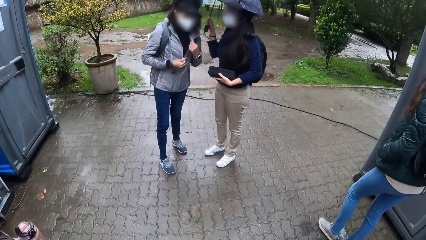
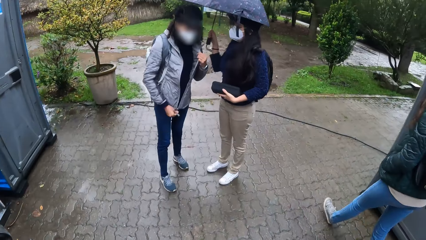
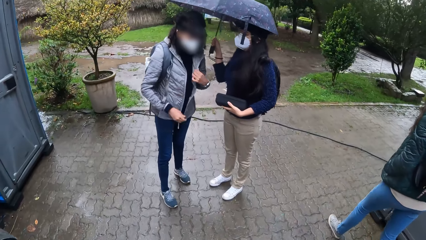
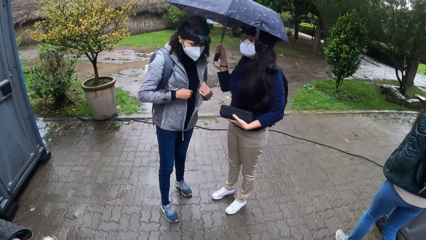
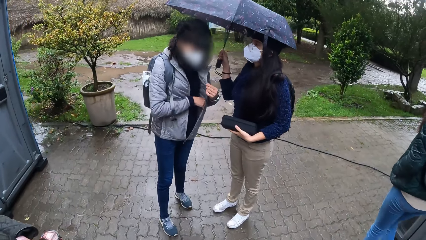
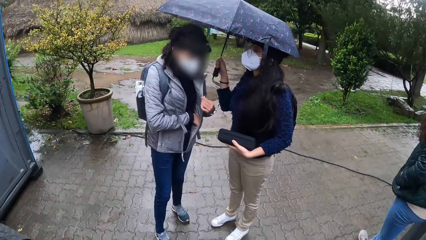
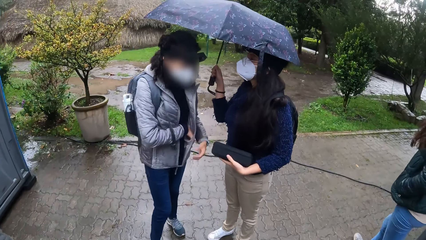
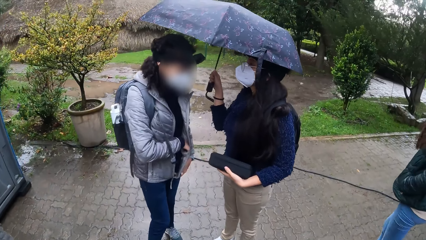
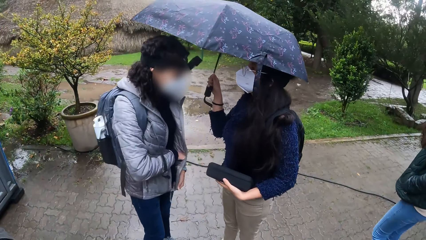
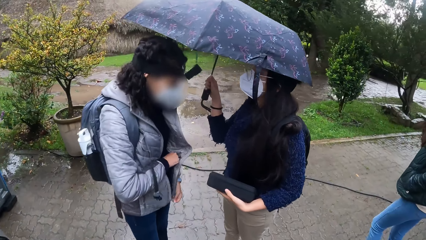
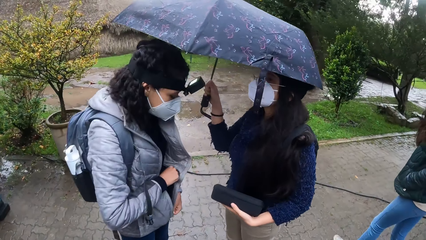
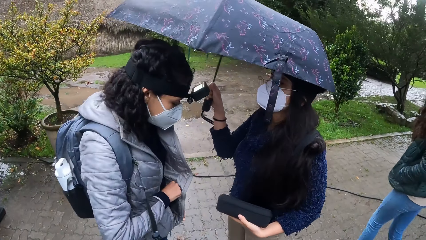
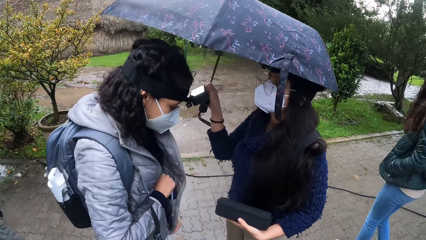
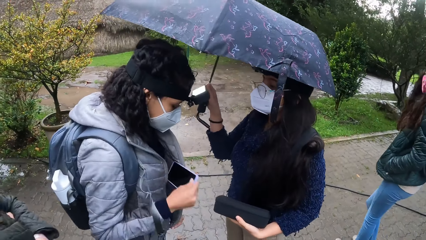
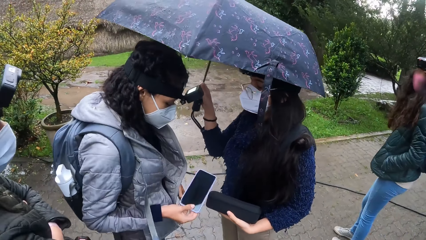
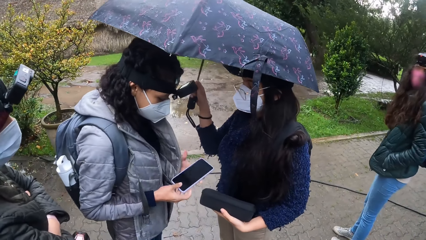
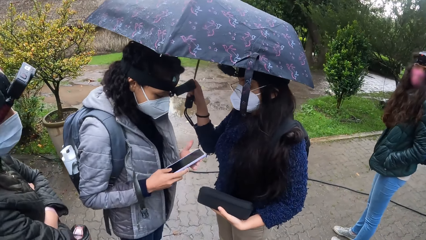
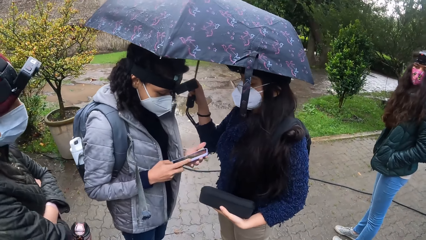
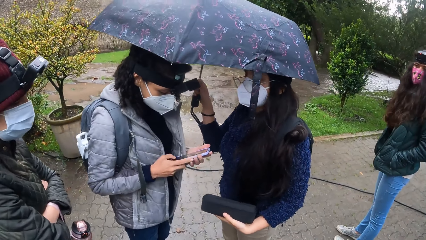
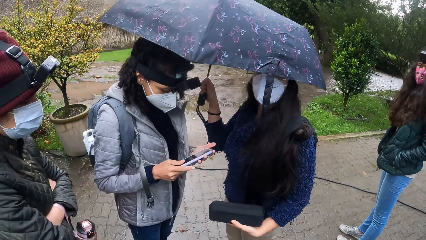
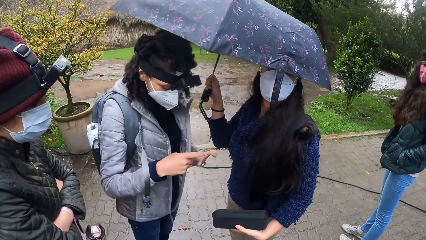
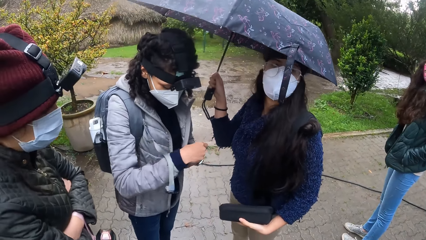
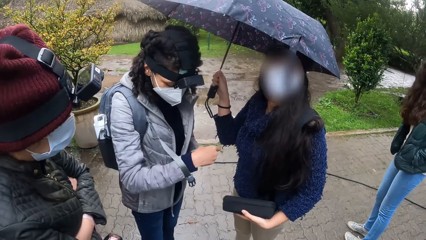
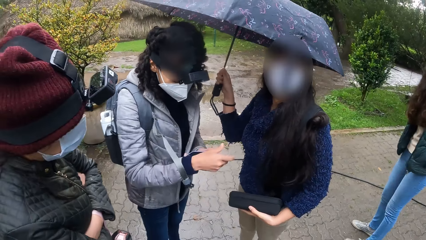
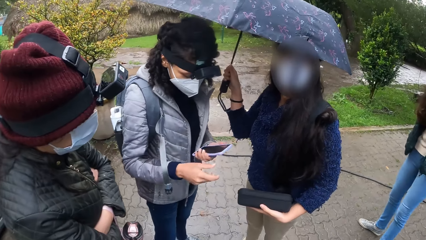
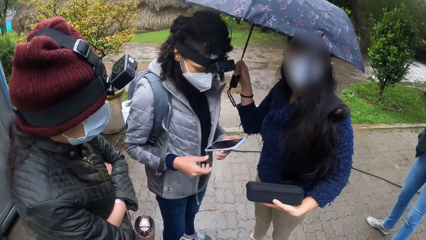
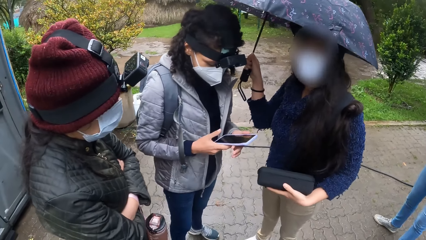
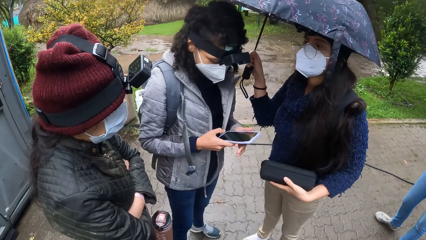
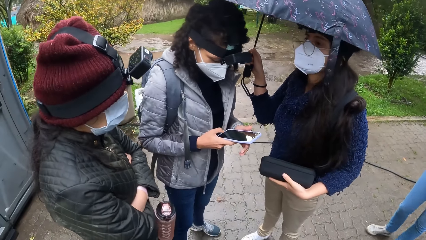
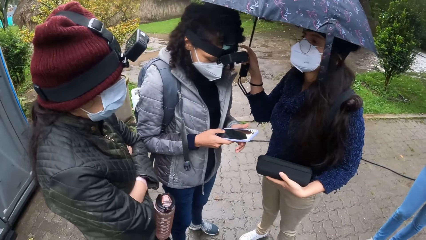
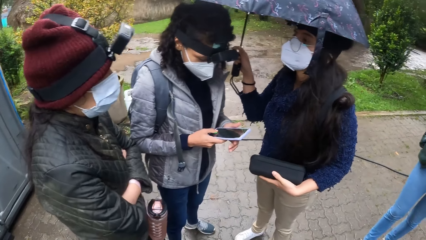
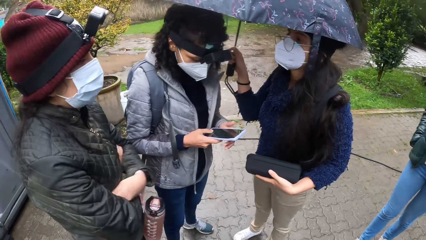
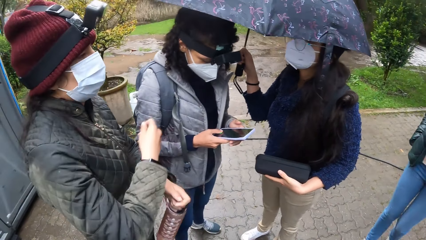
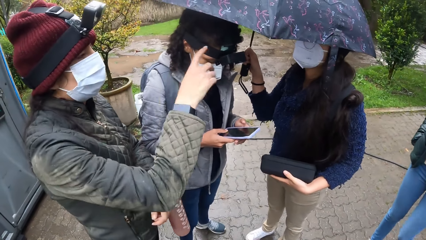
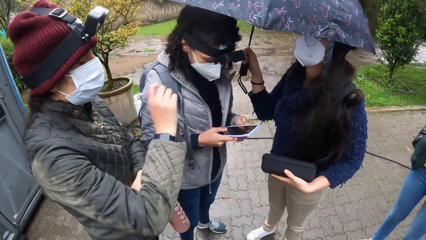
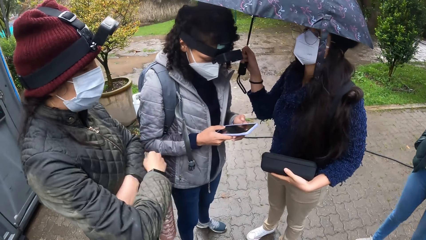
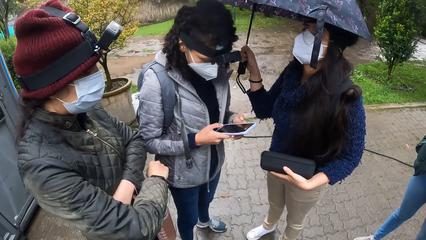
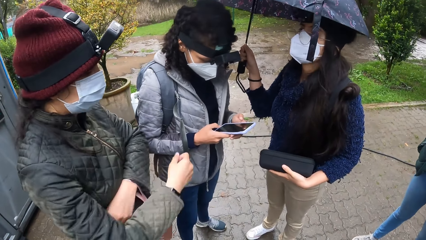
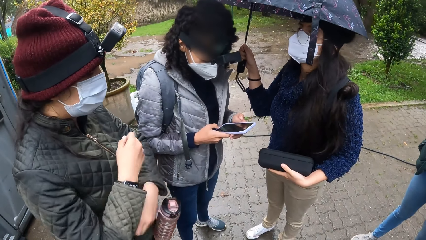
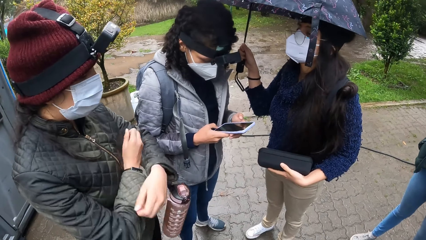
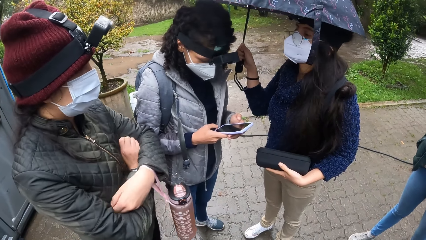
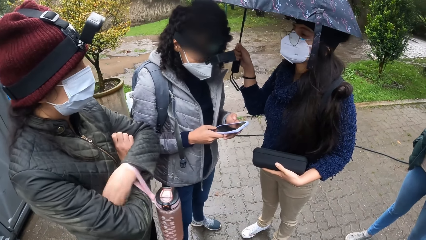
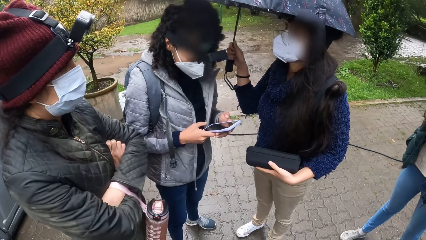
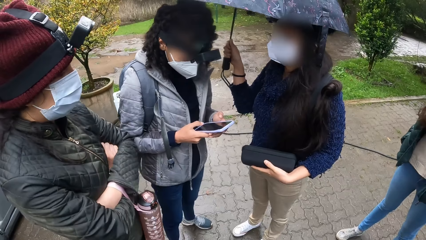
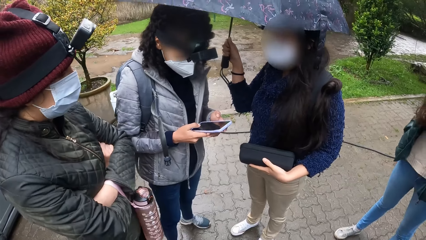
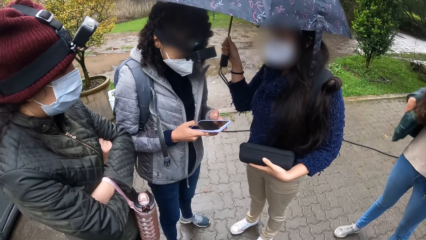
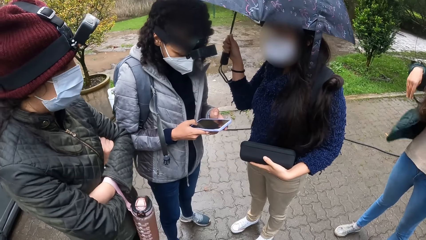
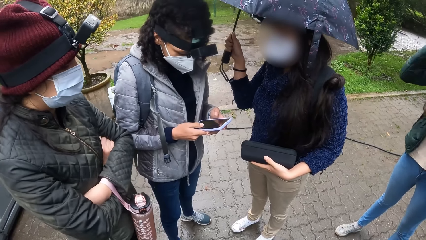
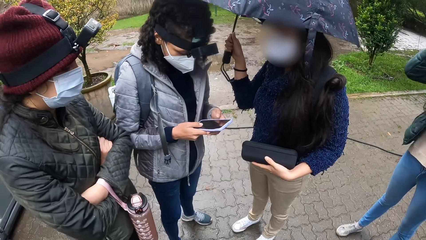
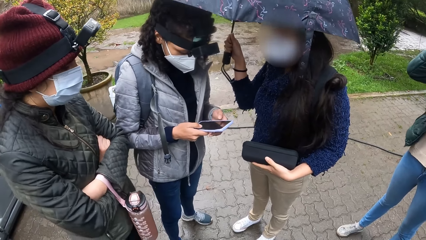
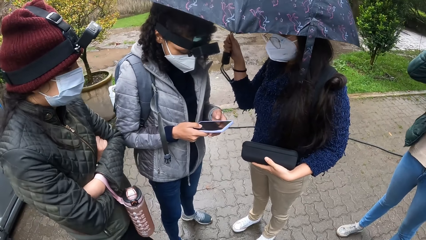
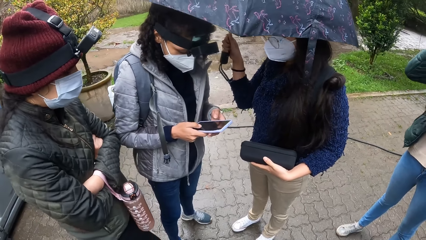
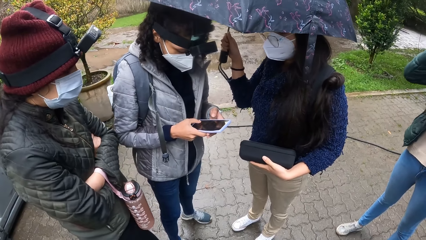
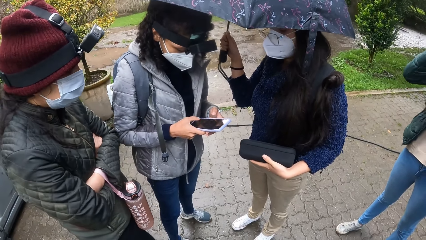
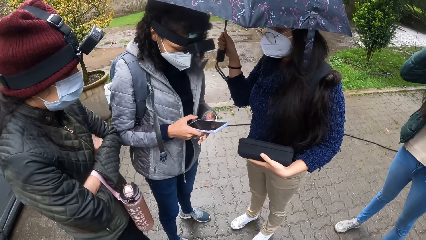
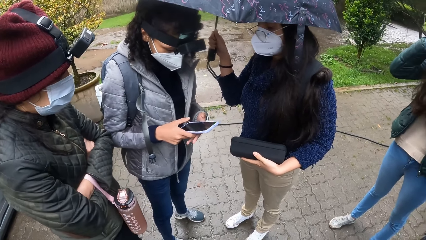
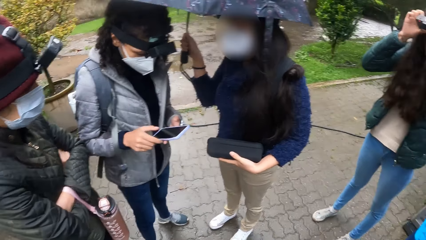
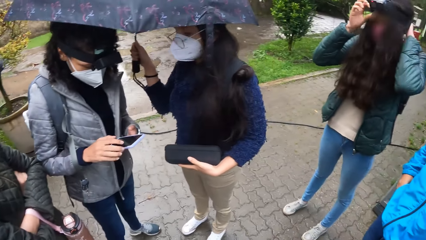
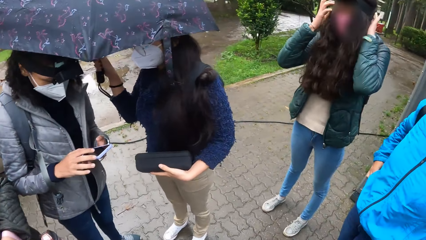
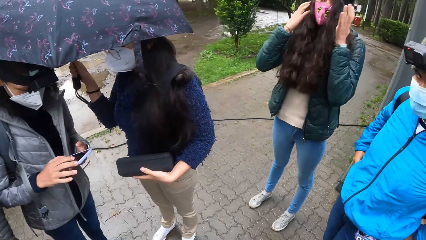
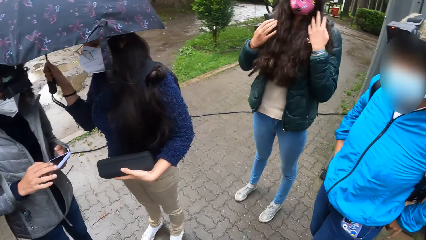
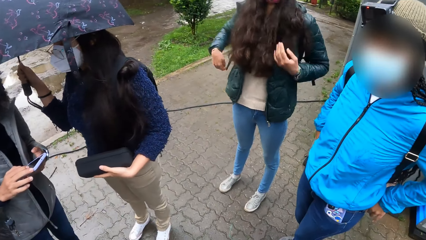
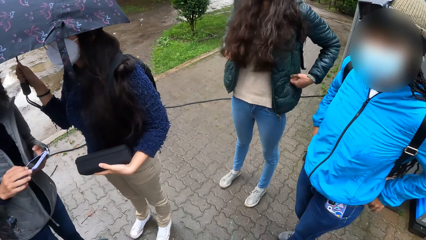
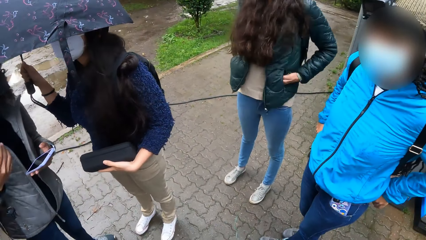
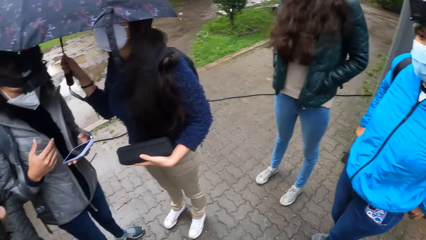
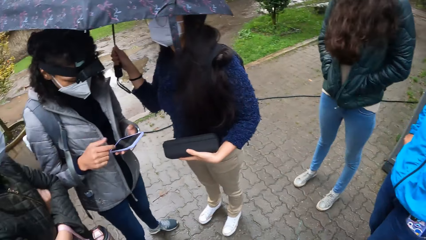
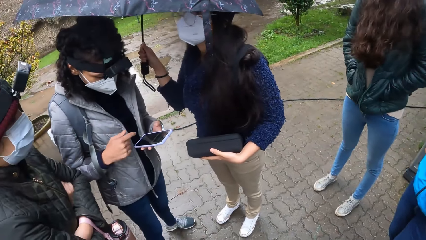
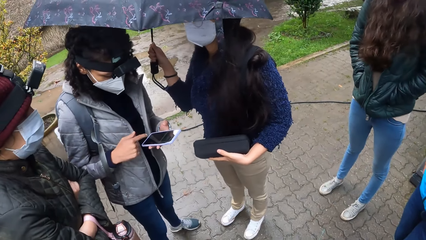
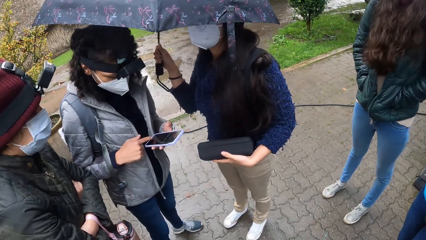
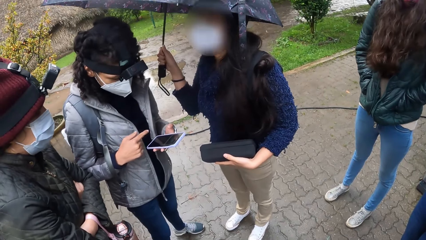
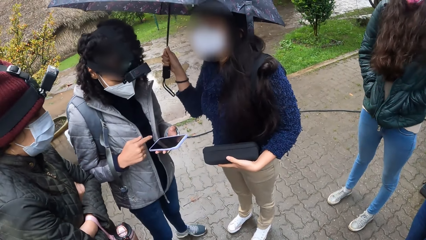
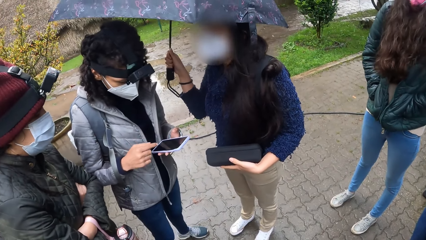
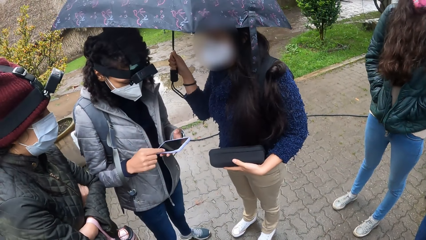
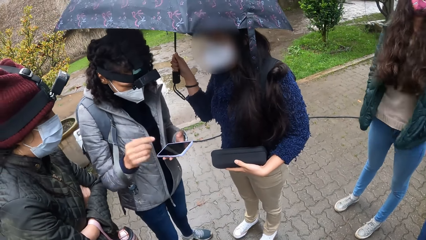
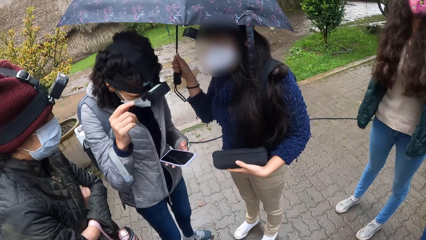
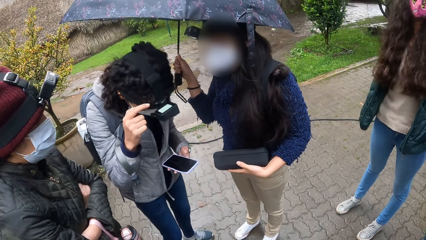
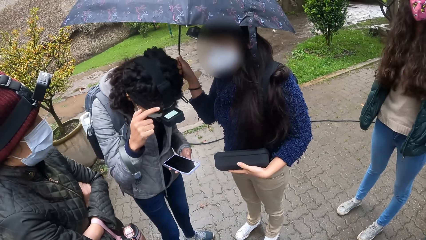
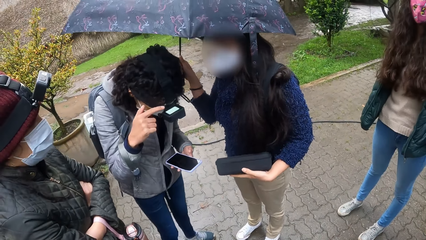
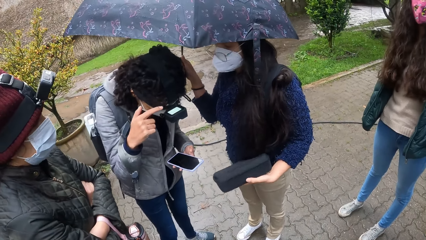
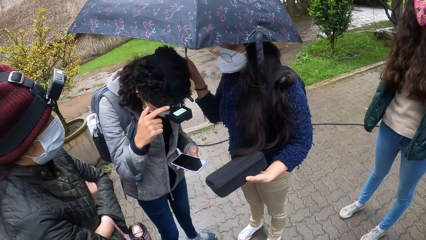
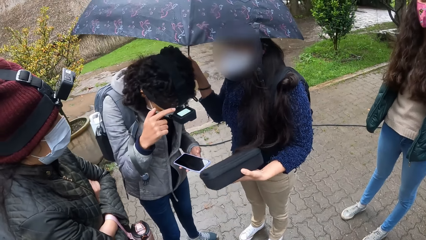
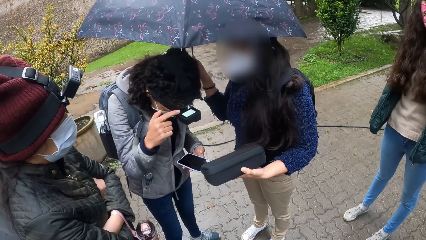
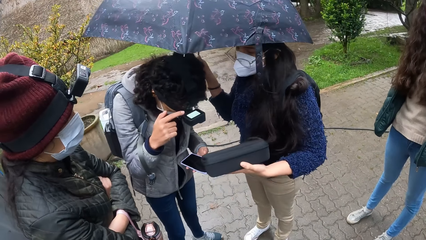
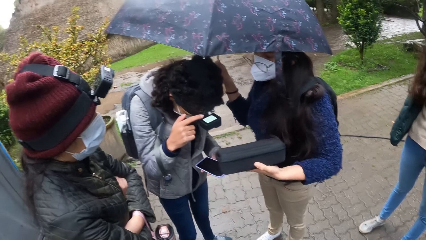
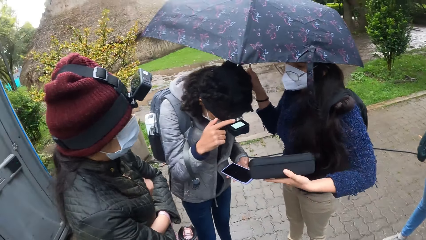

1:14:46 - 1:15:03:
A woman unzips a jacket with her right hand. The woman and a lady stand under an umbrella on the footpath. The lady holds the umbrella. The woman pulls out a phone from a pocket in the jacket. The woman holds the phone with both hands. Another lady stands on the footpath. A third lady stands on the footpath beside the woman. The woman presses the phone with her right hand. The woman turns the phone with both hands. The woman presses the phone with her right hand. The third lady points a finger on the area and folds back her hands. The second lady removes her hands from her pockets and adjusts the camera on her head. A fourth lady stands on the footpath. The second lady pockets her hands. The woman shakes her finger, operates the phone and points the camera on her head.
